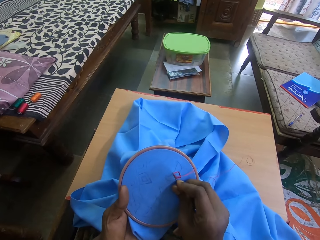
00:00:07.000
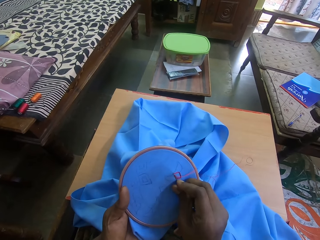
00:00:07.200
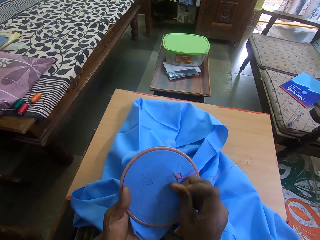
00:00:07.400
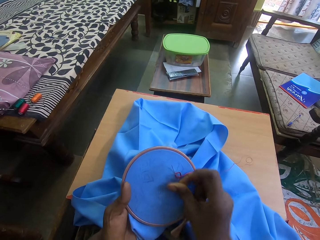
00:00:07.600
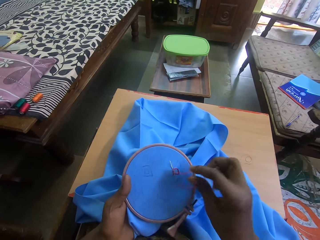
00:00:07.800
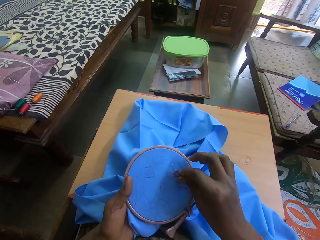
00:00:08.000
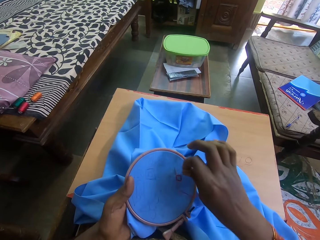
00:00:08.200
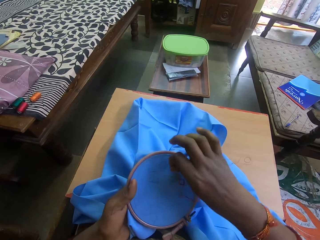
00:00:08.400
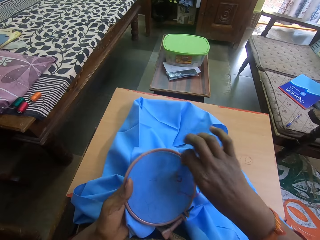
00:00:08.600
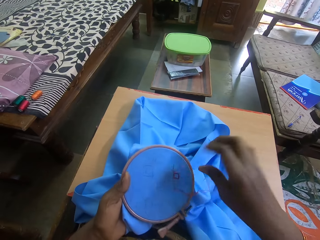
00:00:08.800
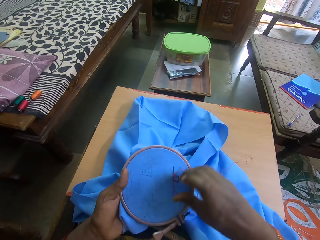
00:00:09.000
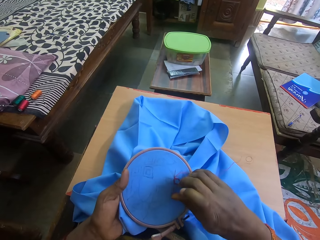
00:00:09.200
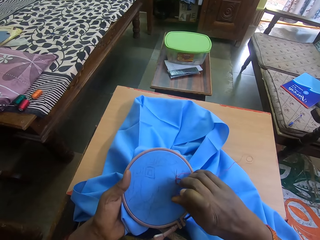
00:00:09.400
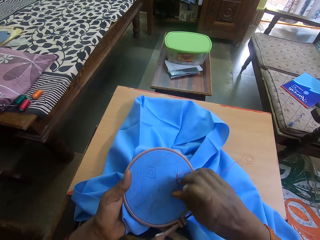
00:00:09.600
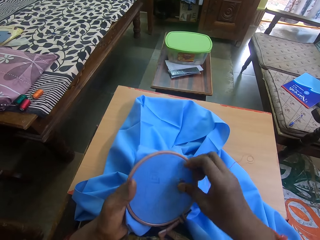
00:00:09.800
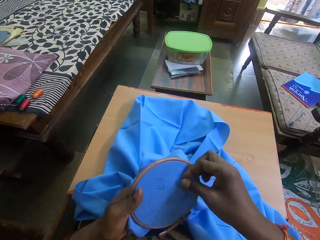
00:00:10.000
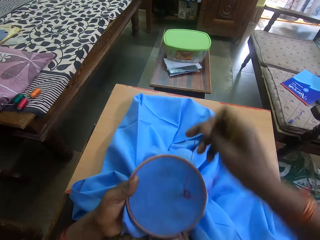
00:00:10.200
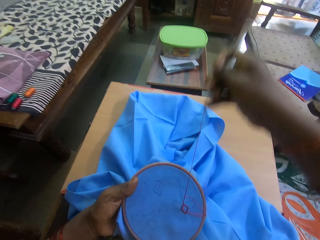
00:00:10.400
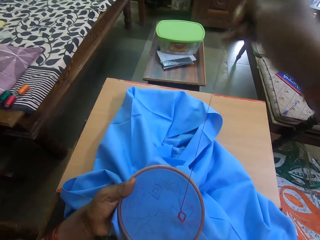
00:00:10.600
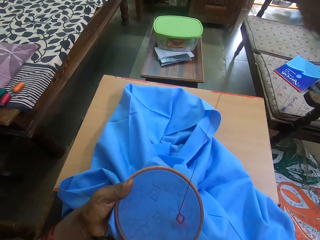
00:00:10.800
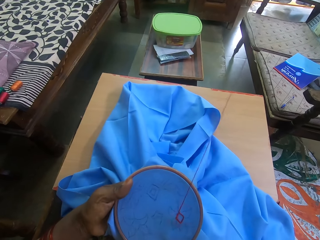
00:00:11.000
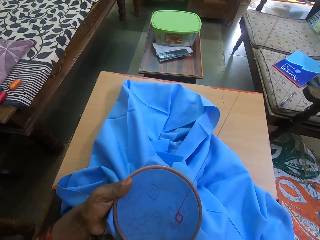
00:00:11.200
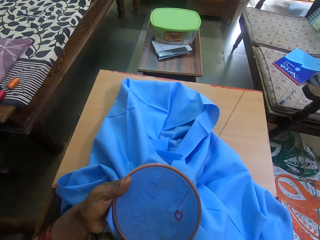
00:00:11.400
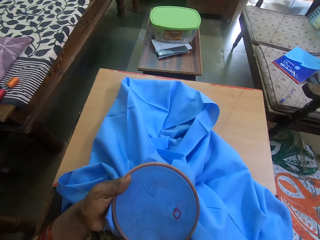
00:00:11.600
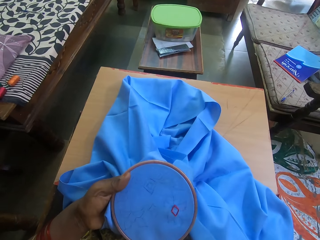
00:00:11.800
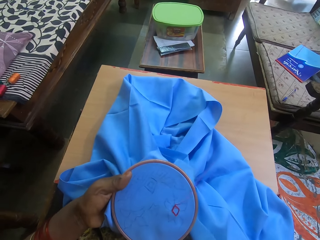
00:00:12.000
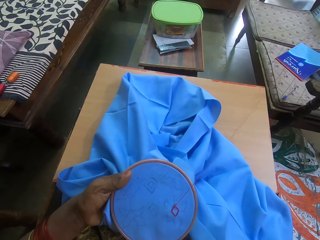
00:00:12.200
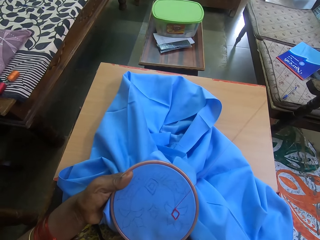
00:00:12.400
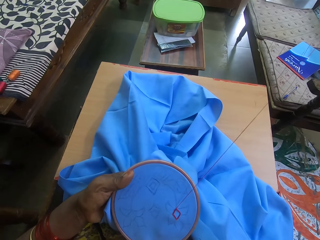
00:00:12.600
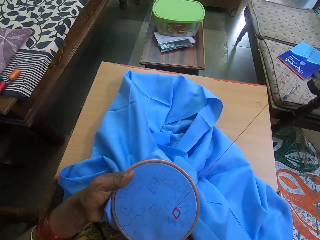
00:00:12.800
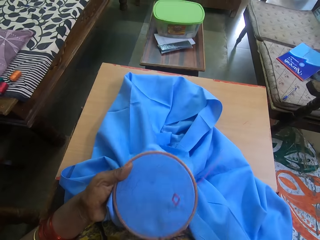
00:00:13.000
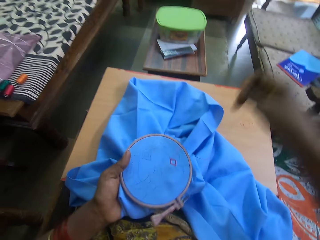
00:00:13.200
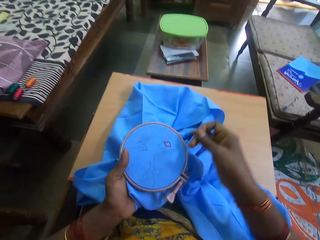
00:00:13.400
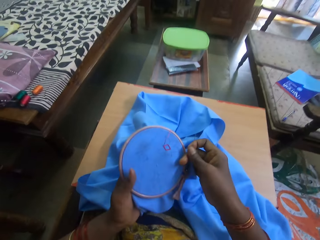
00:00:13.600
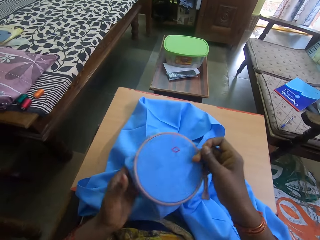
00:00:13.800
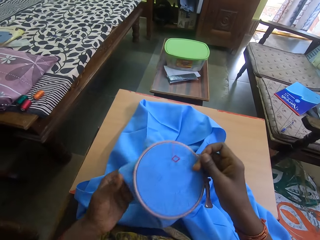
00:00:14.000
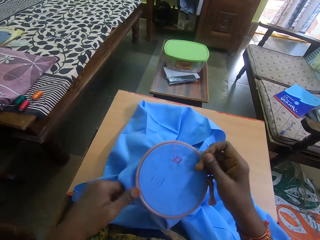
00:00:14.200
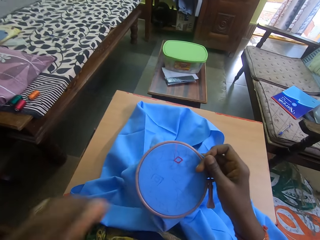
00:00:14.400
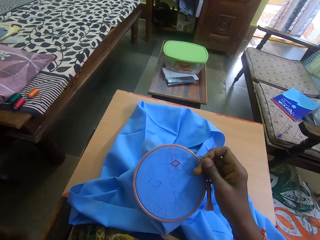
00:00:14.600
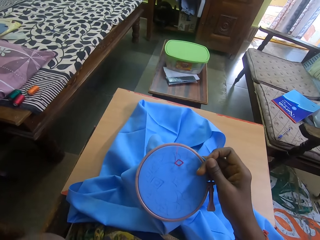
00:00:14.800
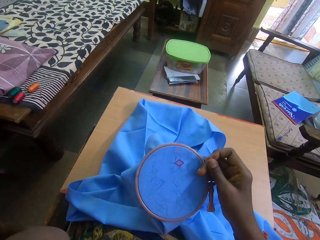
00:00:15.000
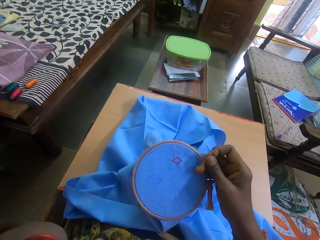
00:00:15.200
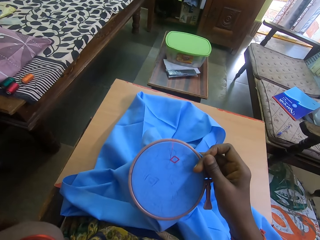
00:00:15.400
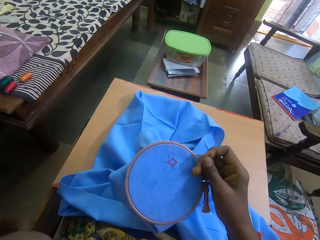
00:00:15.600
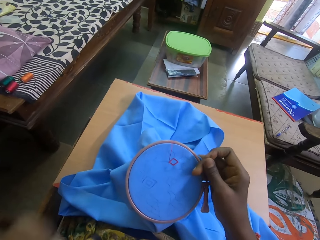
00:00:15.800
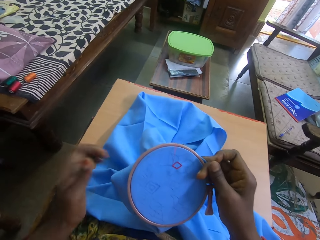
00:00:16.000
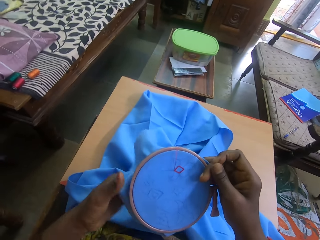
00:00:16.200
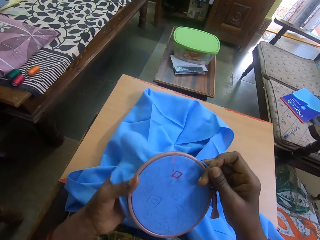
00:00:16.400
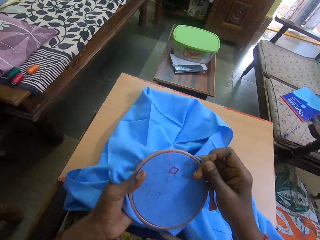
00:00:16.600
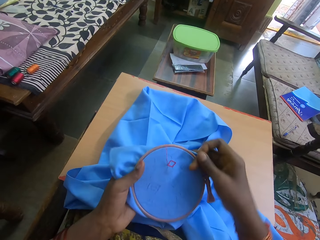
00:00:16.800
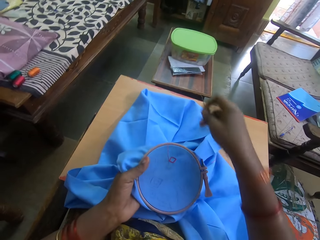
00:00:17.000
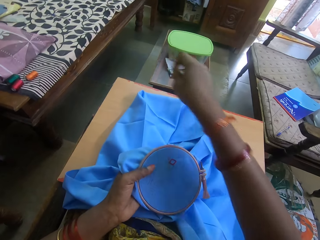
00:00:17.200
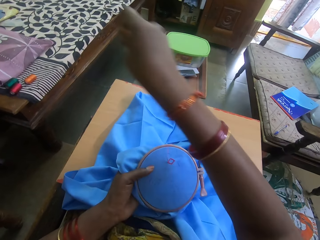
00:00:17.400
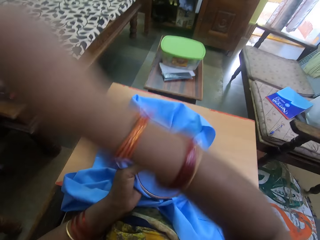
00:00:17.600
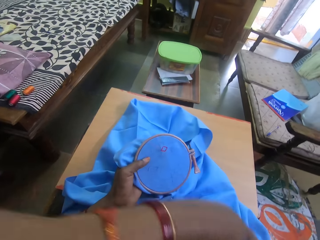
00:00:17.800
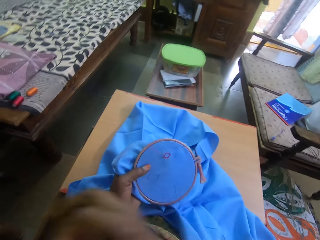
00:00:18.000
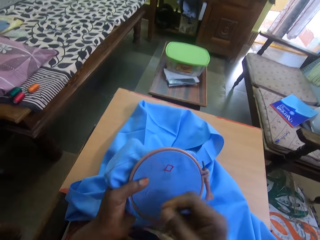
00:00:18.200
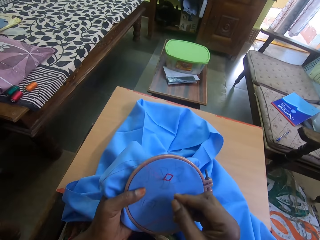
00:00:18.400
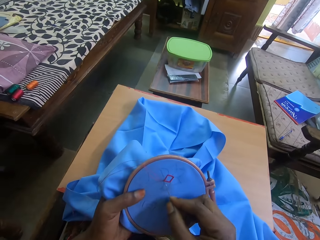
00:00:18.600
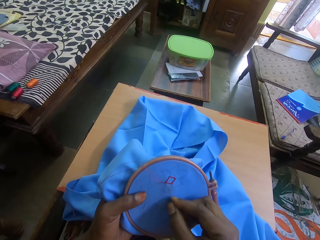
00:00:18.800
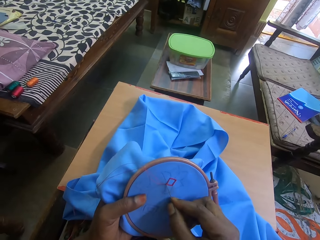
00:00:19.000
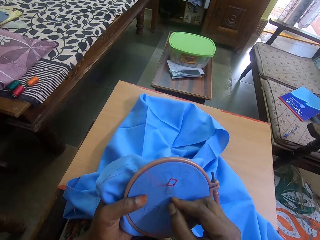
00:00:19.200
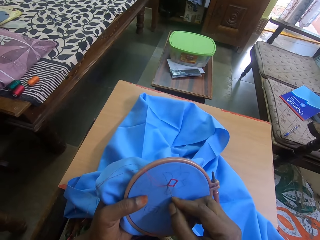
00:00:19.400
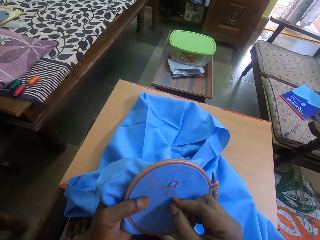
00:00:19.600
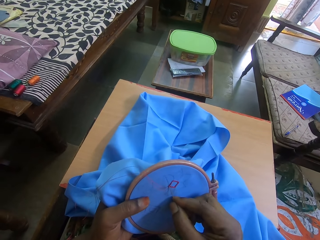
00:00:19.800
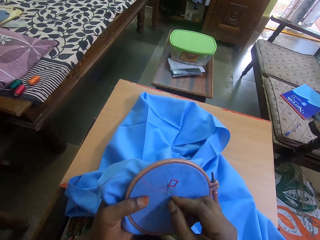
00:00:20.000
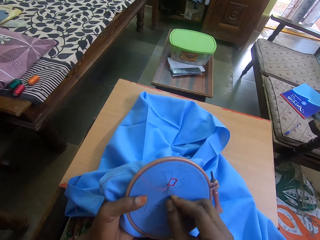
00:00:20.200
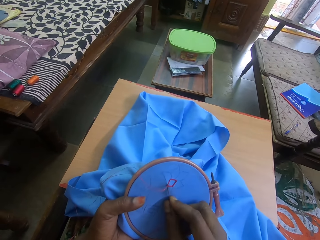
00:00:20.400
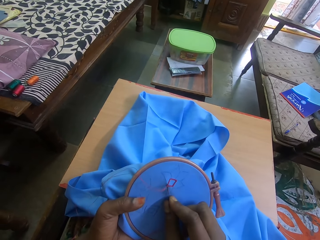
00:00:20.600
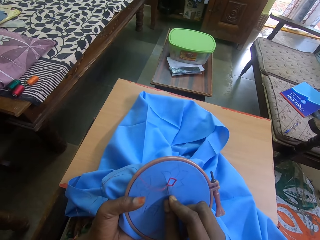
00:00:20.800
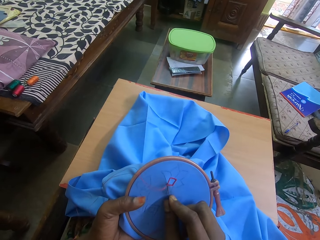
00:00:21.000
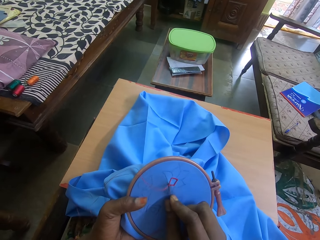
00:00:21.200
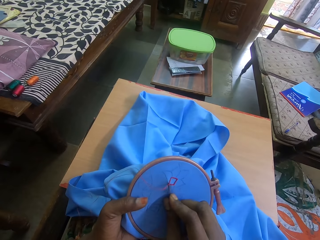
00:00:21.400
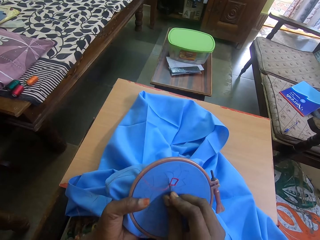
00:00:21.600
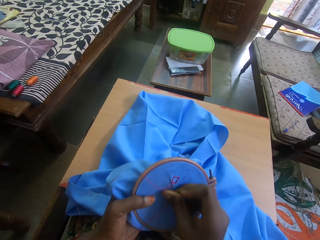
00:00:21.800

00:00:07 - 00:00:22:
The camera wearer moves the thread across the needle. She pulls the thread. She rotates the embroidery. She holds the cloth. She moves her hand aside. She inserts the needle on the piece of cloth.

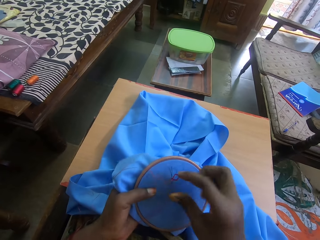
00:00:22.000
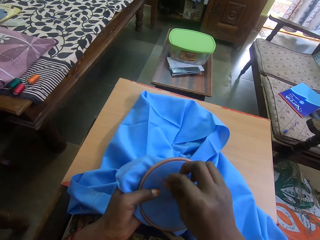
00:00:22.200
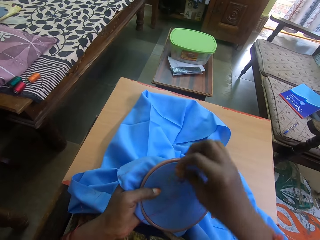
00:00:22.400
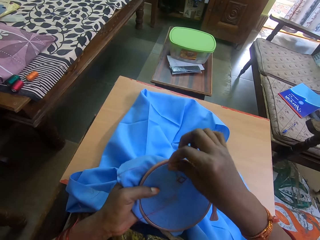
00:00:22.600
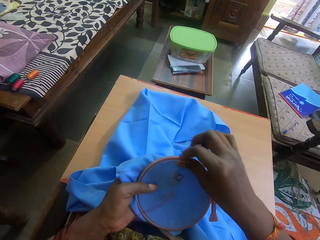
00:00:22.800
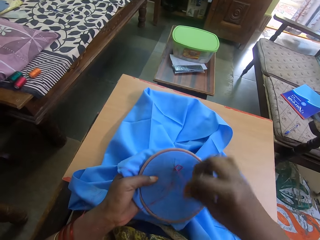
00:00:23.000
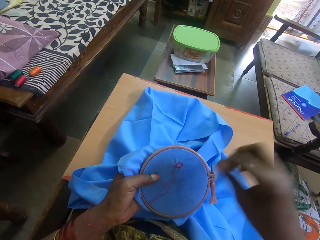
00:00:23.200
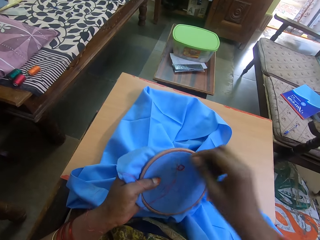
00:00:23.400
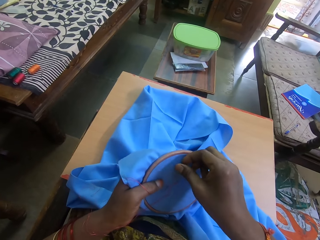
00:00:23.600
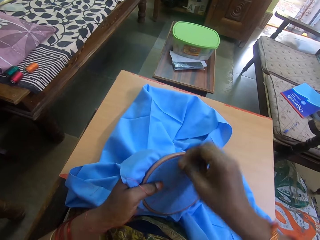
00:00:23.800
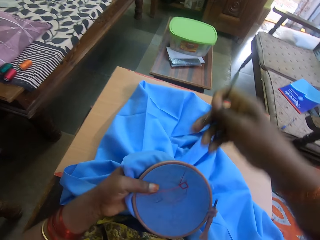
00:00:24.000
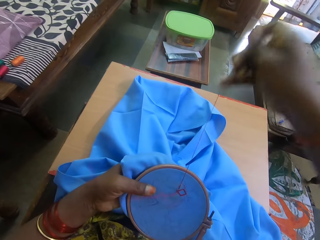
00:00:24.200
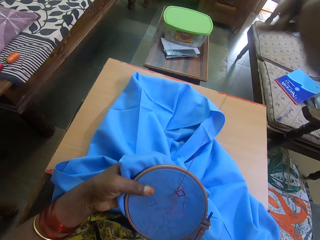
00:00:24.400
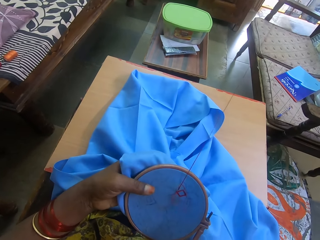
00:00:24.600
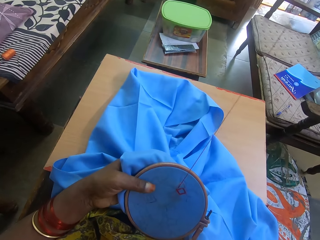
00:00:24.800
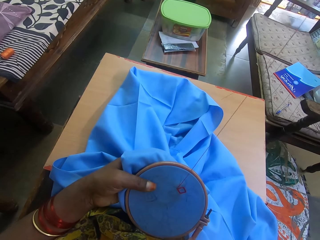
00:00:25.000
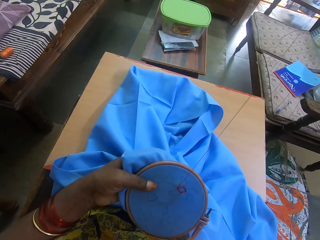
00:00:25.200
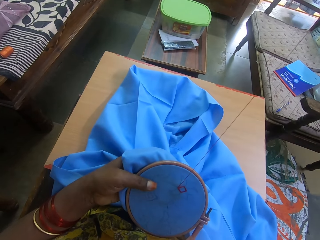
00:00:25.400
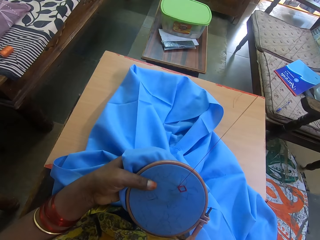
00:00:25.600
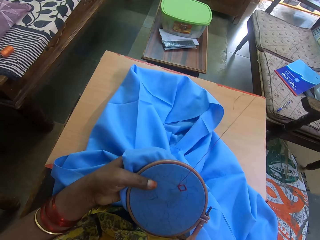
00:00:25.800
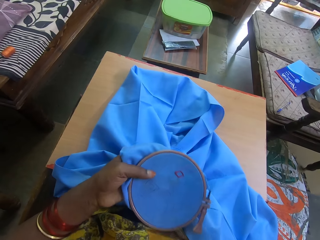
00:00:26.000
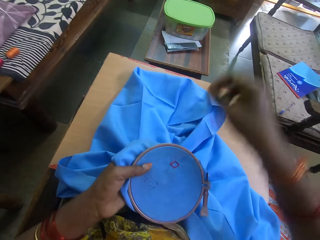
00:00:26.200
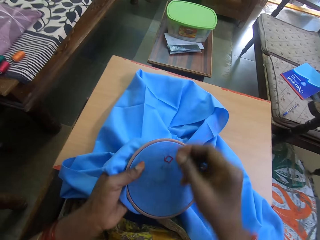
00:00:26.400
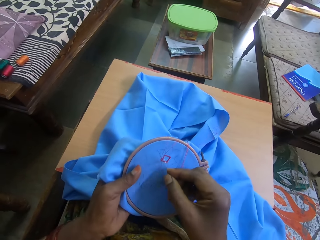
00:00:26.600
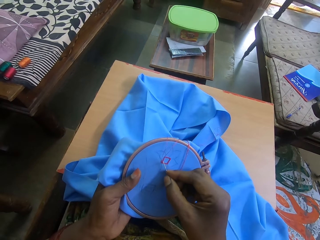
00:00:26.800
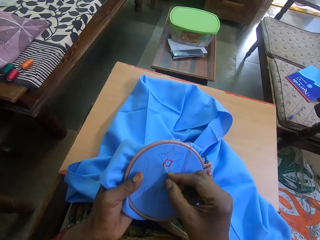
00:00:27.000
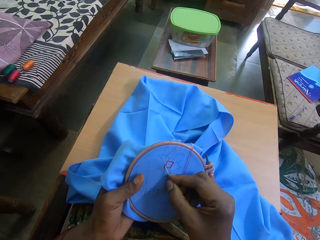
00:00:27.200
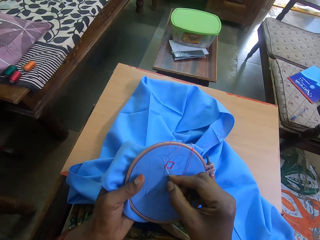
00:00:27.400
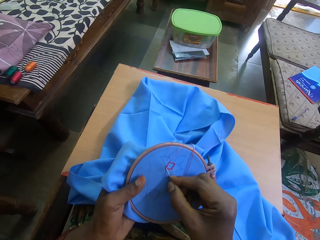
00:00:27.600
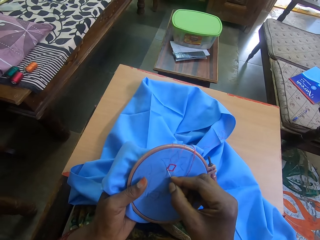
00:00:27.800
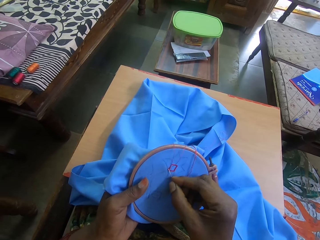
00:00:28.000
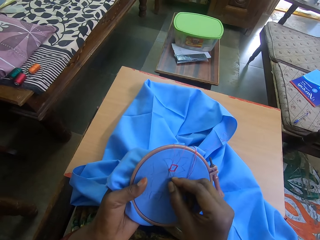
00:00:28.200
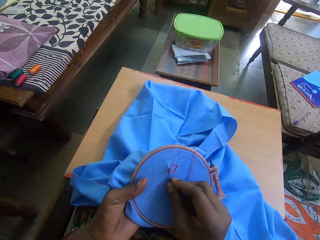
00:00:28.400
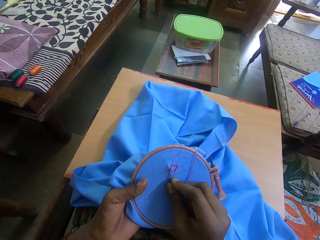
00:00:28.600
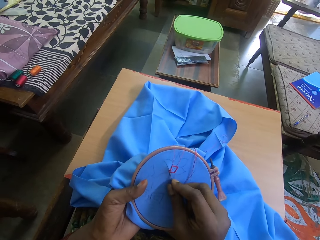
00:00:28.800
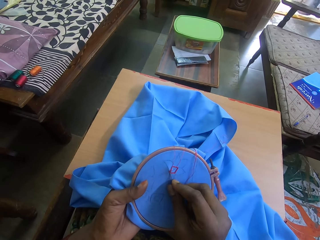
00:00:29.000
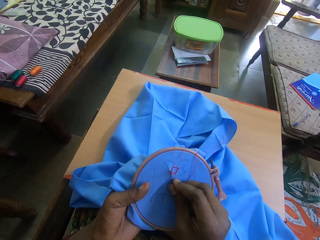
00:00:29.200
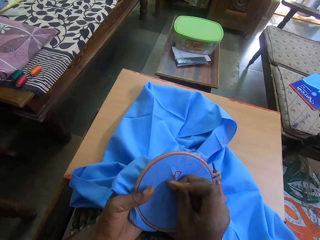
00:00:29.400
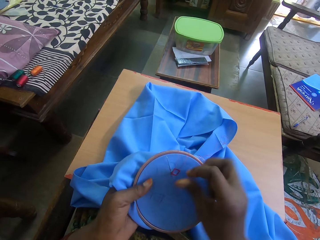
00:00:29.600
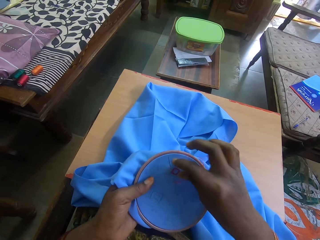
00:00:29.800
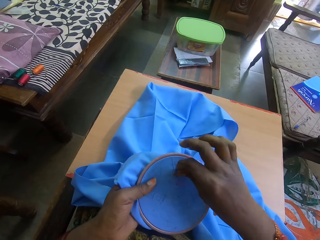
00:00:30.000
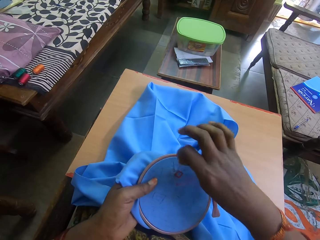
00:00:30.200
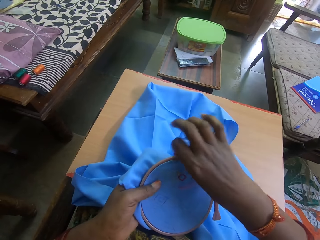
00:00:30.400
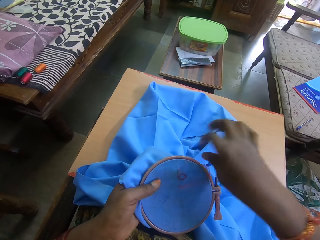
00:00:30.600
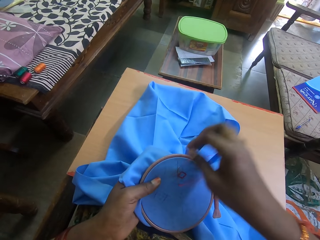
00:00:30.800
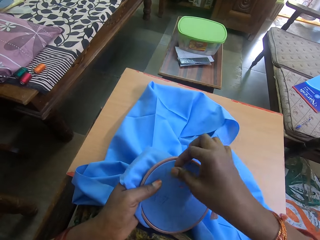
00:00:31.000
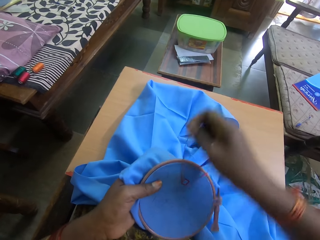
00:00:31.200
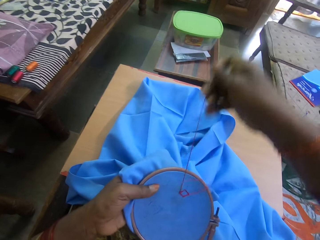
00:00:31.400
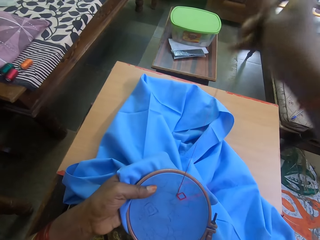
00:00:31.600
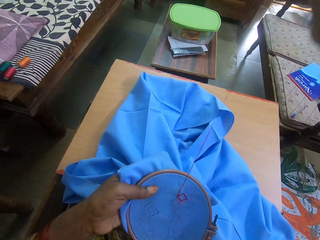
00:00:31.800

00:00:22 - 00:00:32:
The camera wearer moves the thread across the needle. They pull the thread. They insert the needle on the piece of cloth. They move the thread across the needle.
